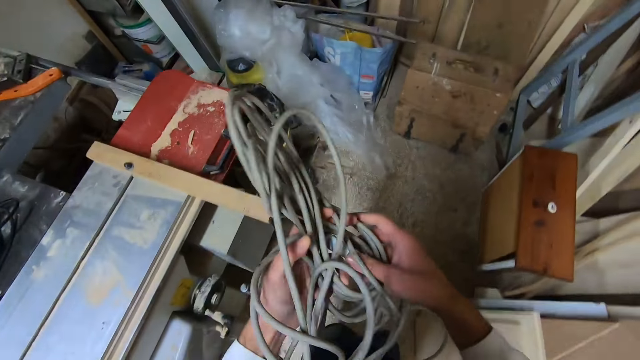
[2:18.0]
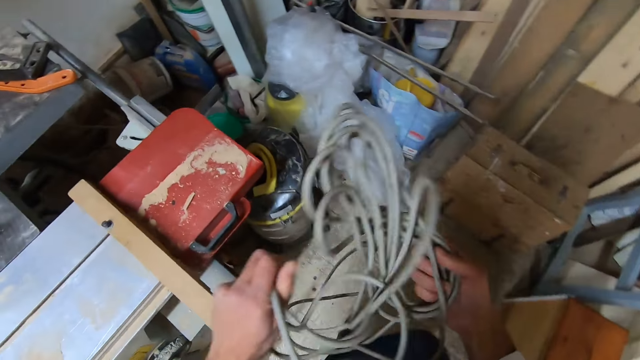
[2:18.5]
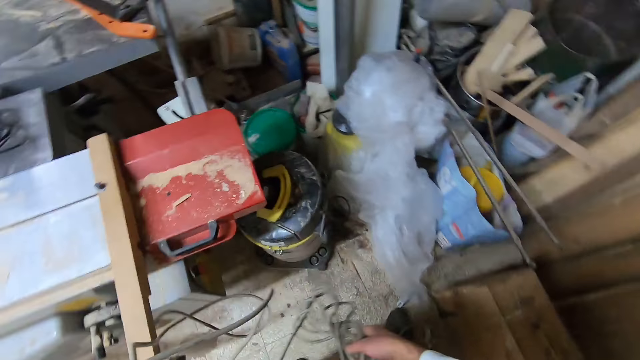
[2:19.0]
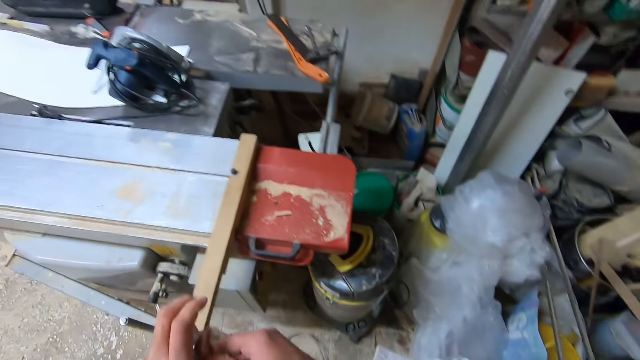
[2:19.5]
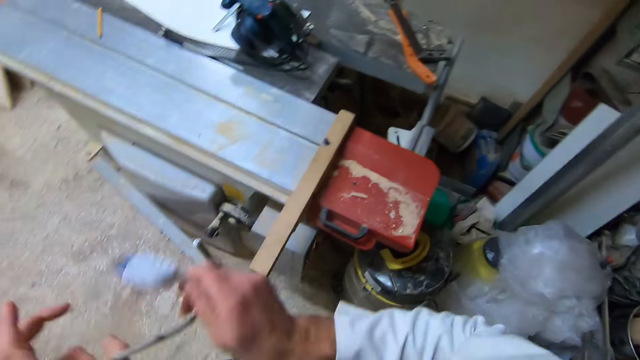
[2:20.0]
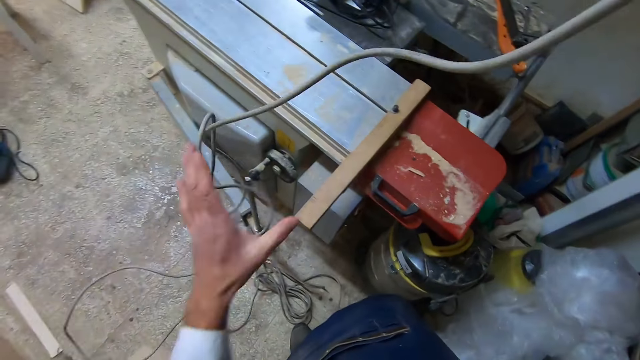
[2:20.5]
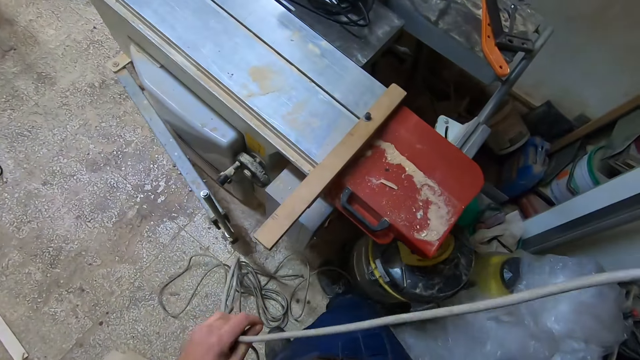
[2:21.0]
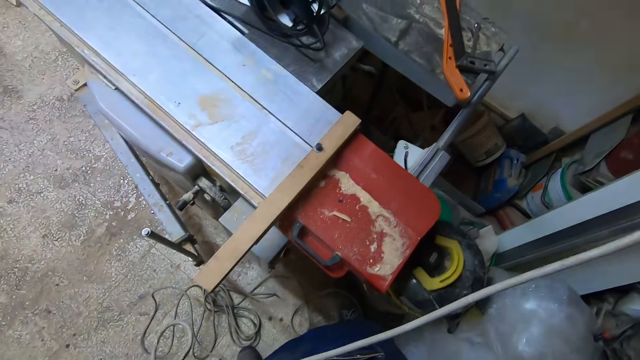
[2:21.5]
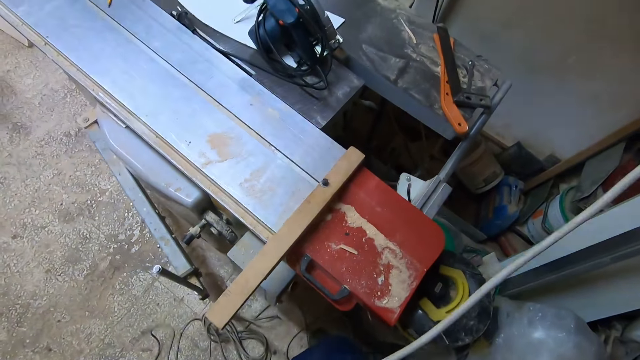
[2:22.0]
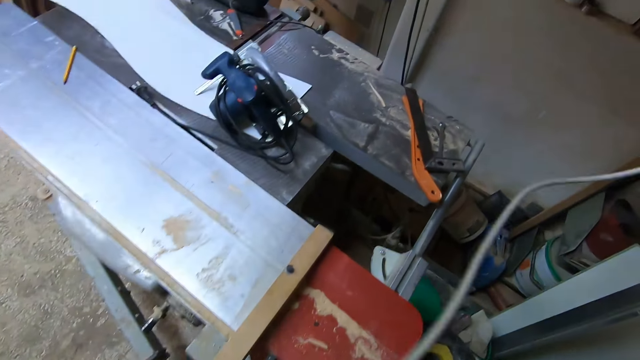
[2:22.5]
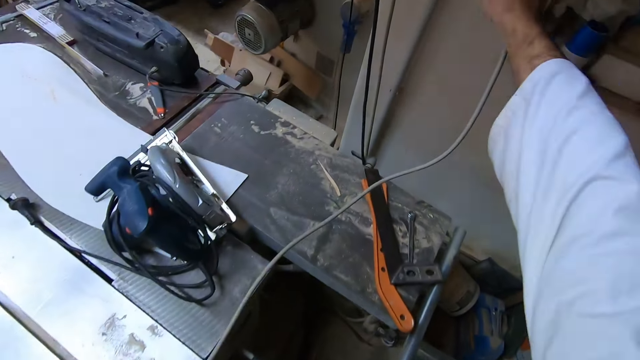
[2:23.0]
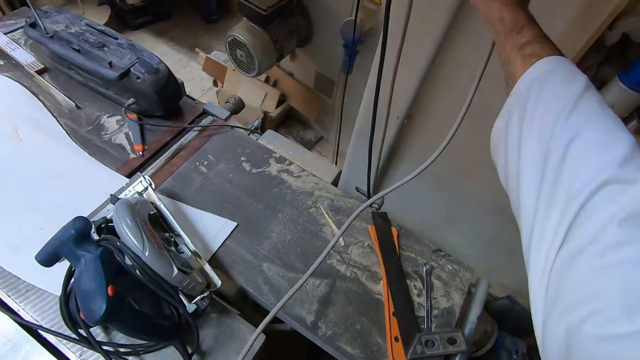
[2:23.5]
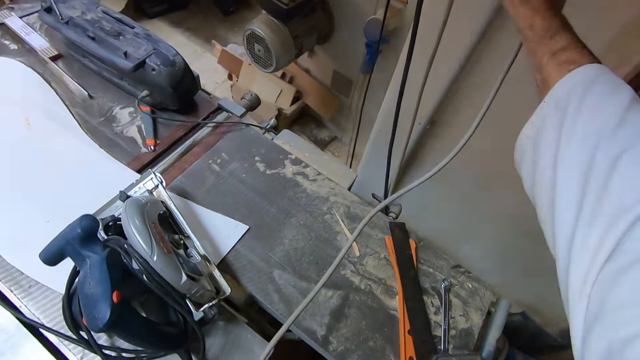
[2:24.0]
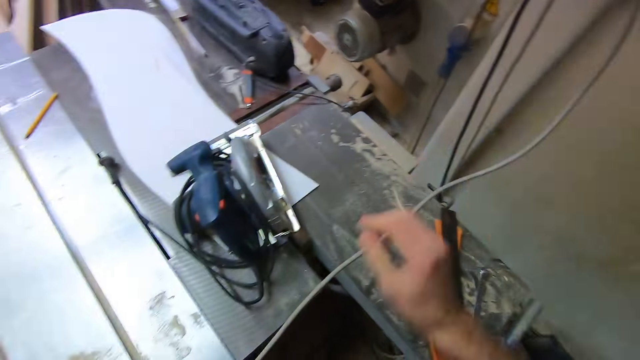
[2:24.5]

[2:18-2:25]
The camera wearer loosens the cable with his hands. He straightens the wire. He inserts the cable extension into the power socket with his right hand.

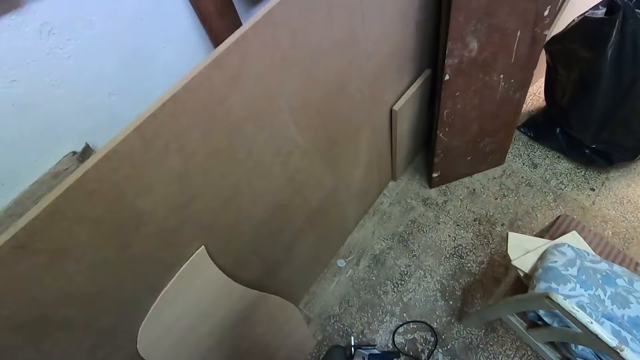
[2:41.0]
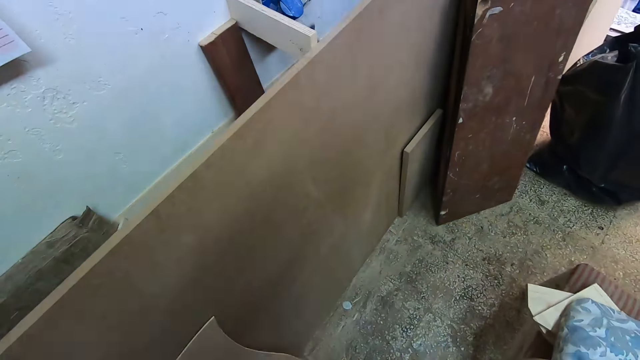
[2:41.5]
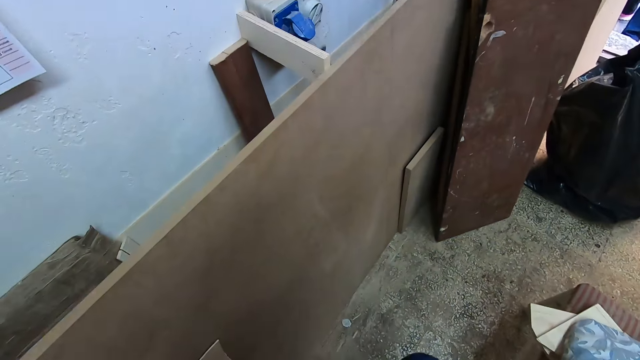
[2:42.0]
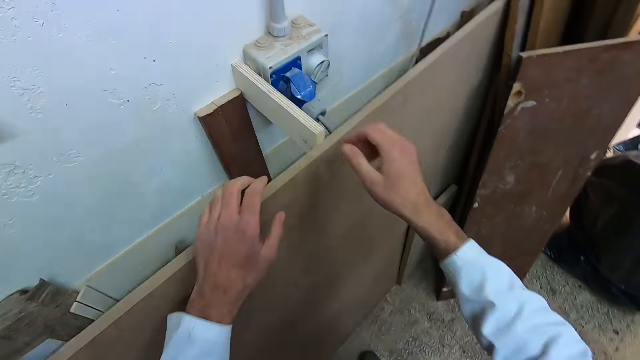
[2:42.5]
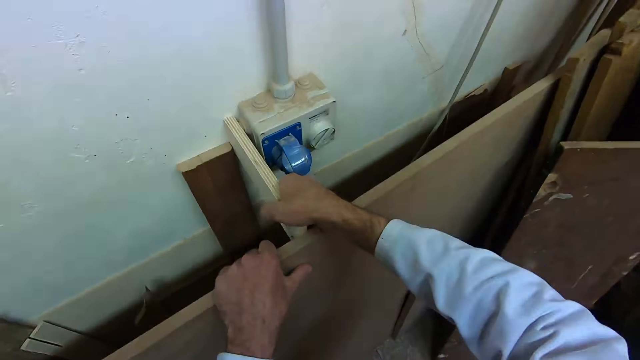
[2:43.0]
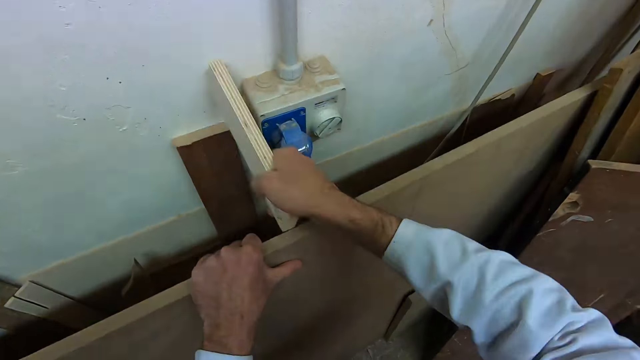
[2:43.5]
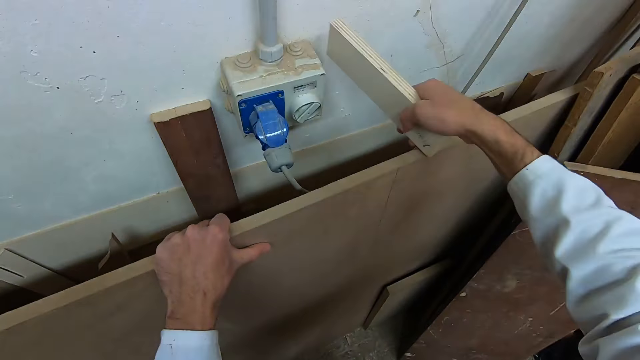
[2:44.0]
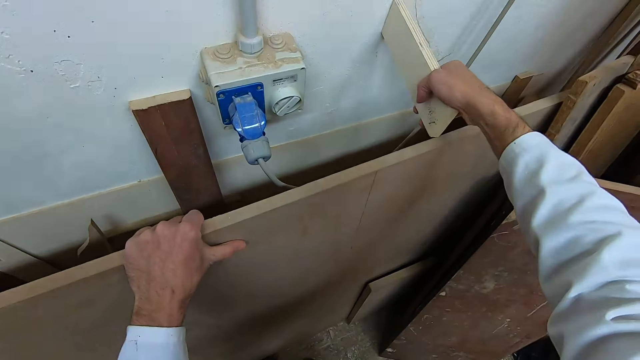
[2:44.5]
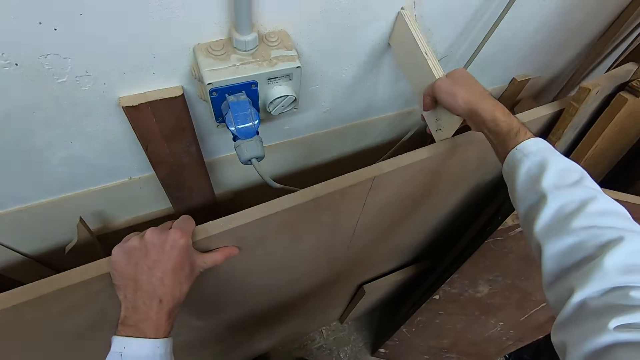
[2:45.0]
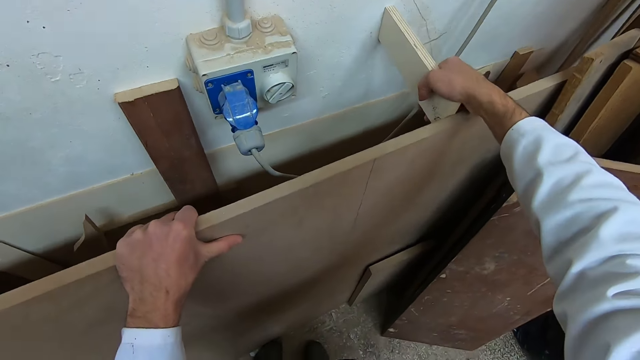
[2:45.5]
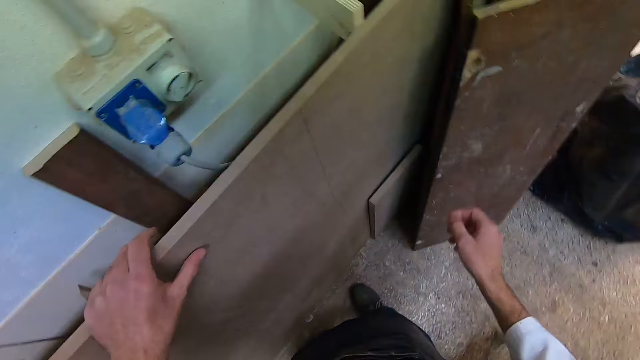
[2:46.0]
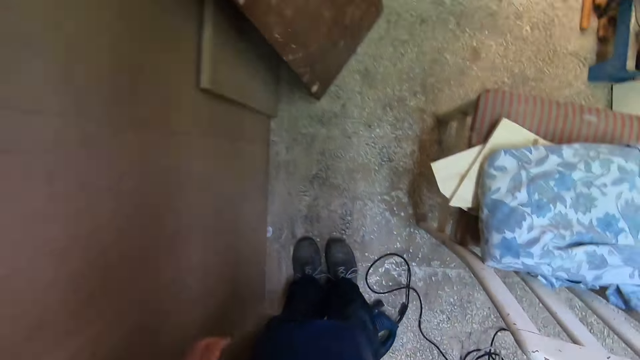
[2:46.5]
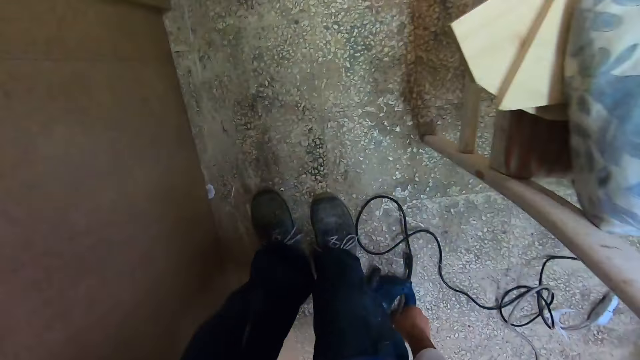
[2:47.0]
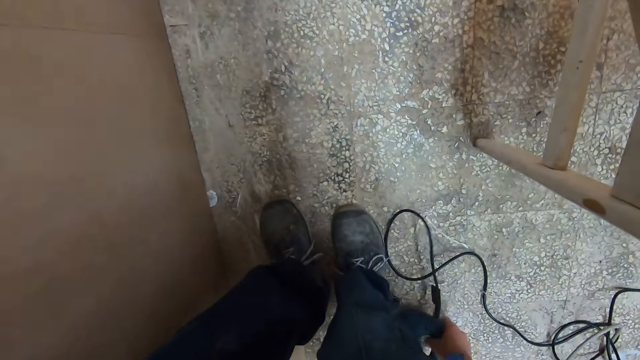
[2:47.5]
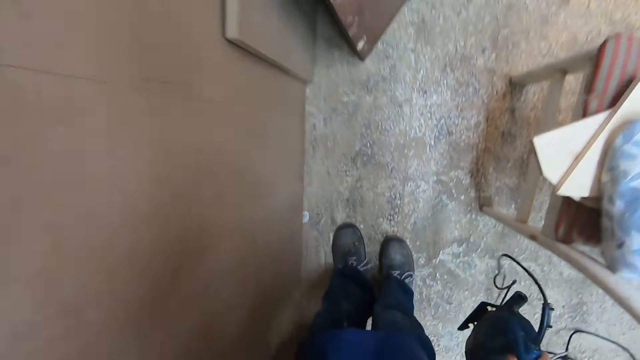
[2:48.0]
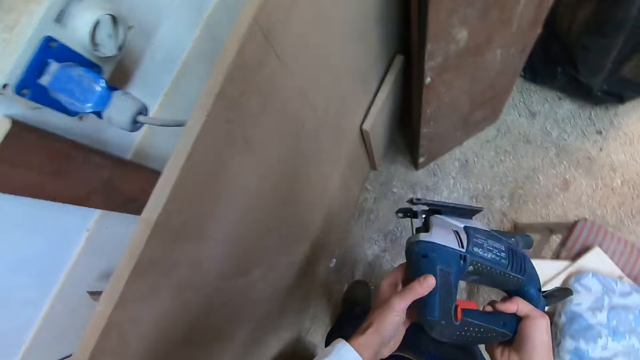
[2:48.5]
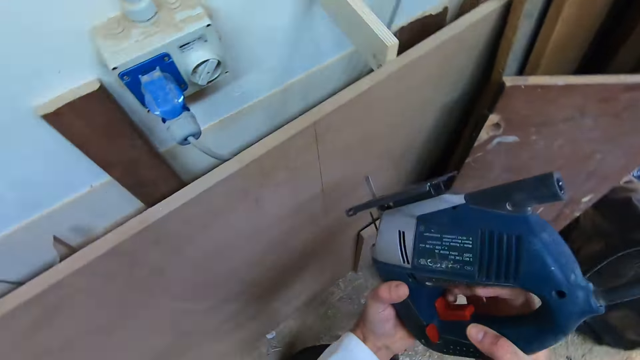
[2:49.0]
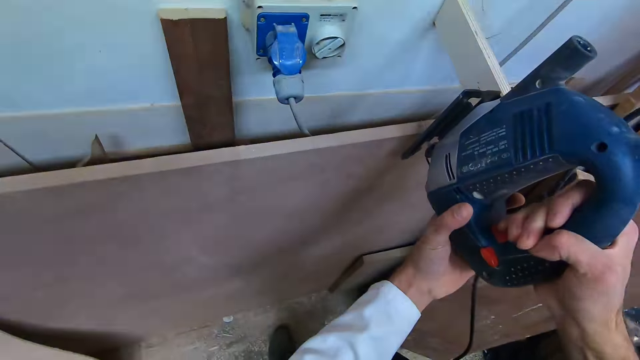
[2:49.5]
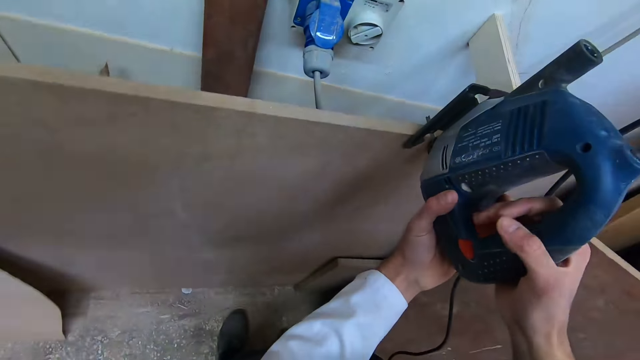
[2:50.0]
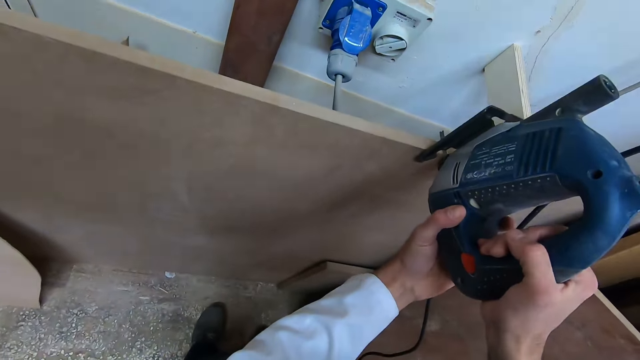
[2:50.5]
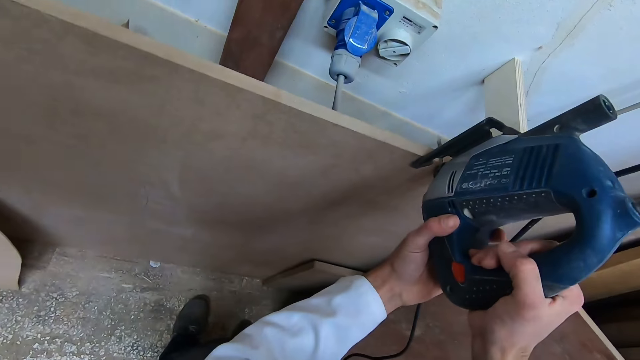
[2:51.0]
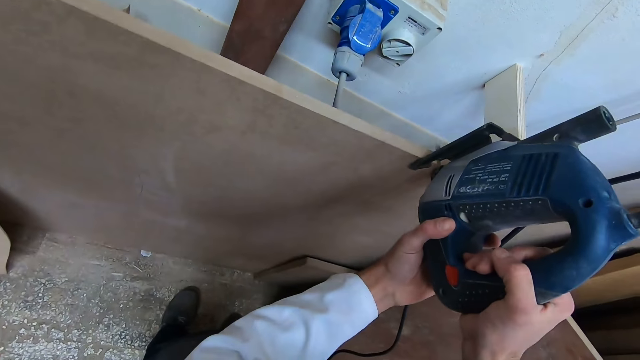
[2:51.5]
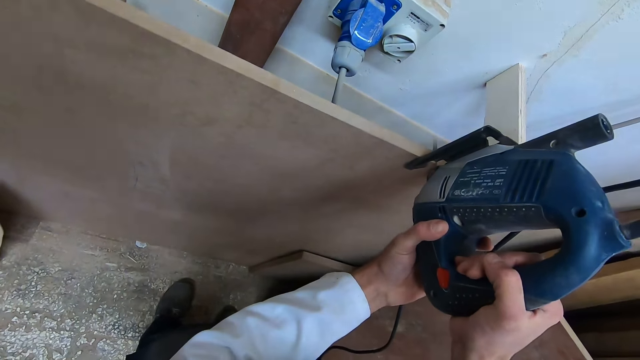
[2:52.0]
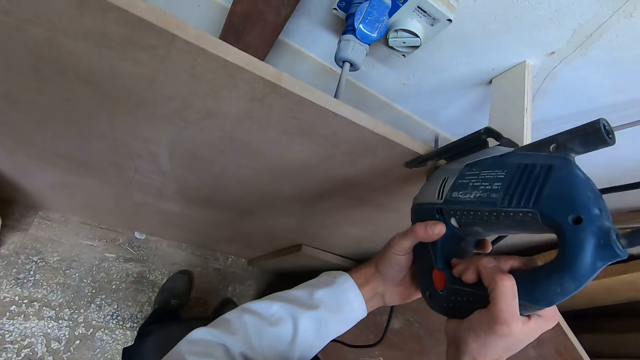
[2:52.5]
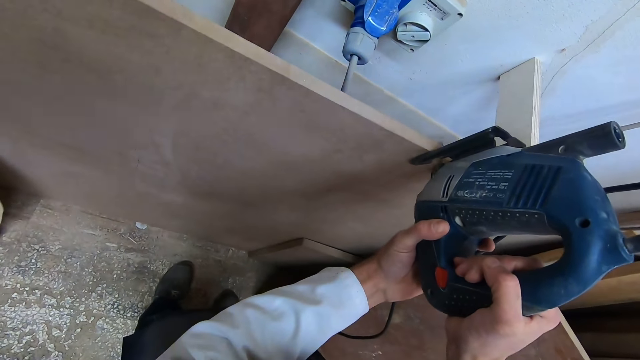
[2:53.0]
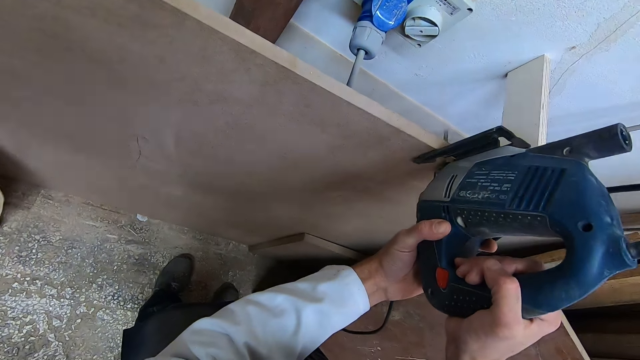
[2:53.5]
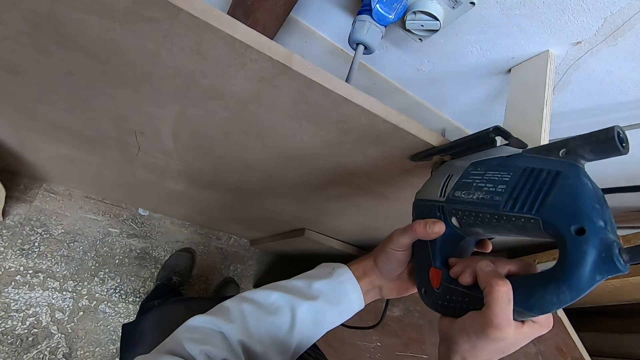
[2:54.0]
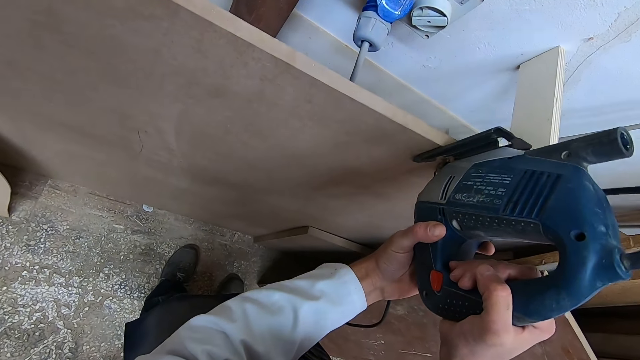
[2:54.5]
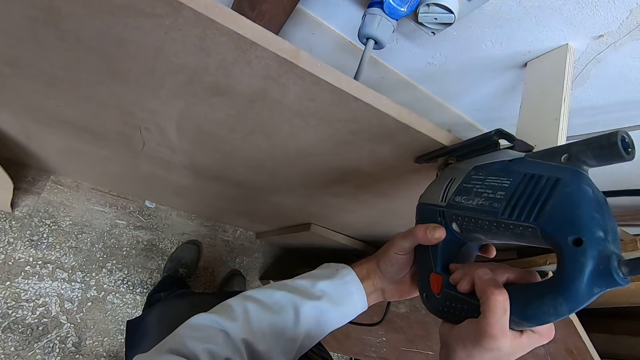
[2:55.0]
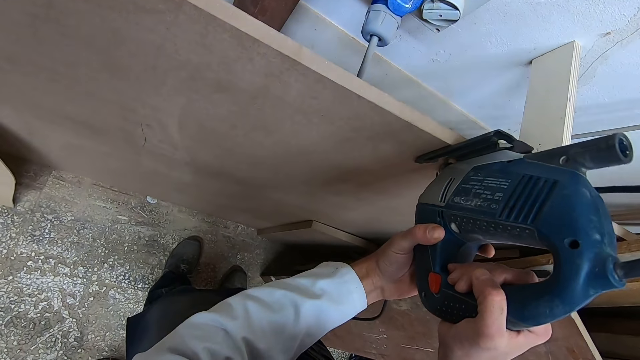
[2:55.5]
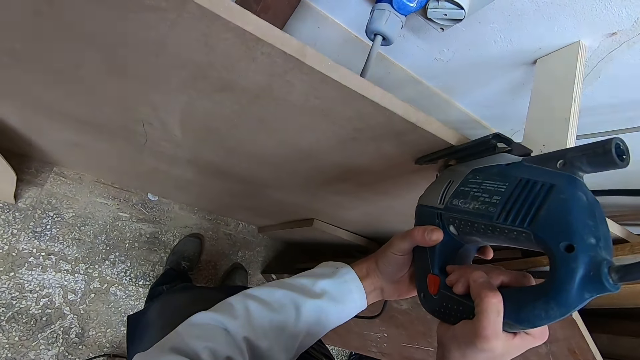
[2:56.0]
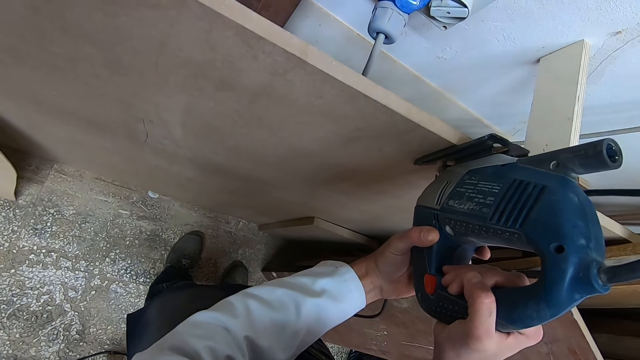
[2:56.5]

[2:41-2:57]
The camera wearer picks the wood. He moves the wood behind the slab wood with his right hand, between the board and the wall. He picks up the jigsaw machine with his right hand. He holds the jigsaw machine with his hands. He operates the power switch of the jigsaw machine with his right hand. He saws the slab wood with the jigsaw machine in his hands.
